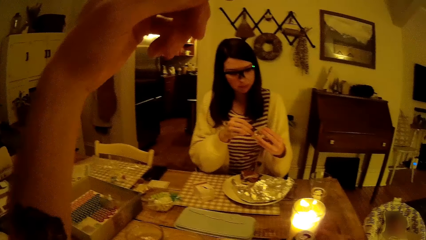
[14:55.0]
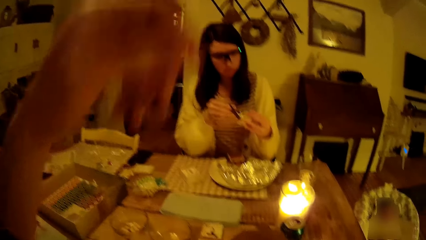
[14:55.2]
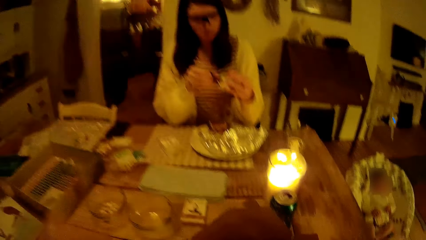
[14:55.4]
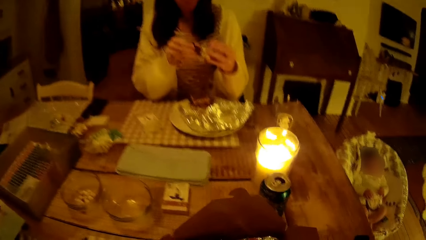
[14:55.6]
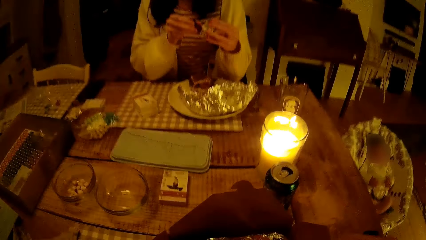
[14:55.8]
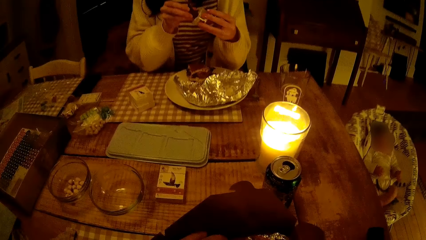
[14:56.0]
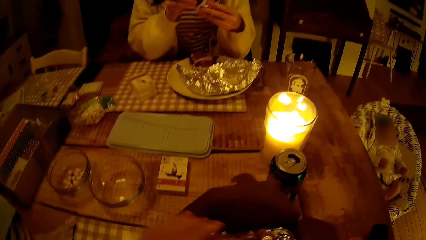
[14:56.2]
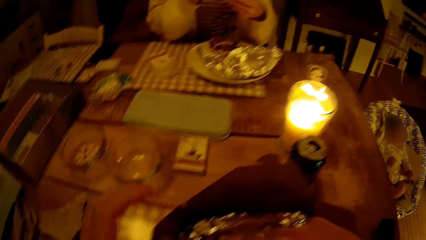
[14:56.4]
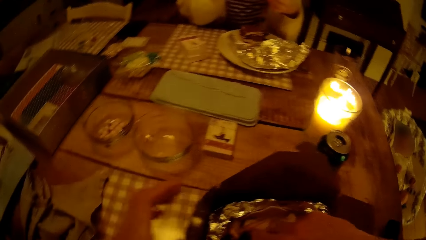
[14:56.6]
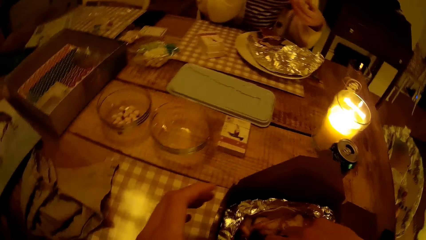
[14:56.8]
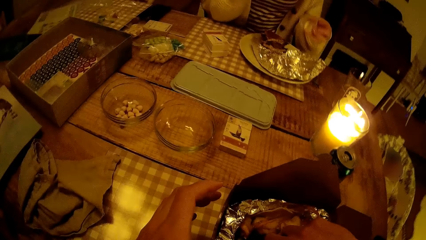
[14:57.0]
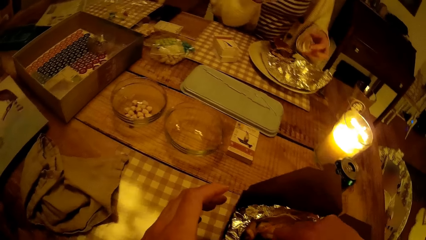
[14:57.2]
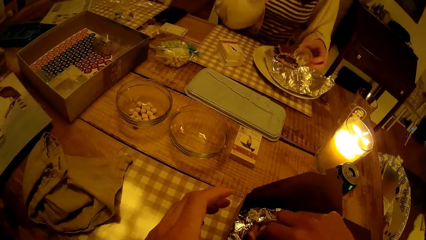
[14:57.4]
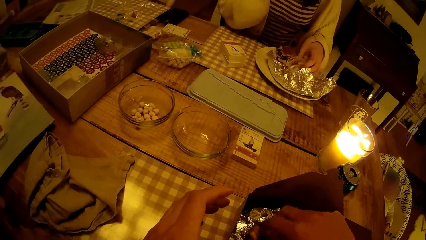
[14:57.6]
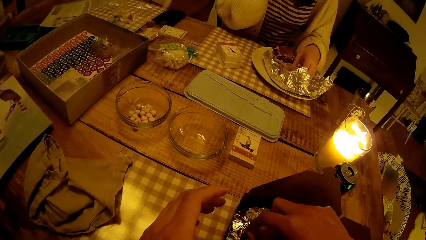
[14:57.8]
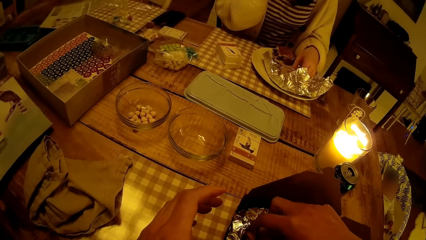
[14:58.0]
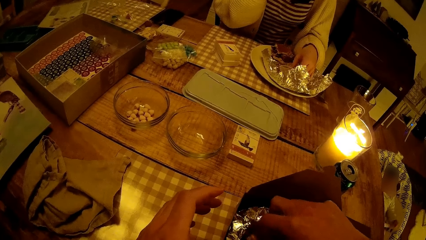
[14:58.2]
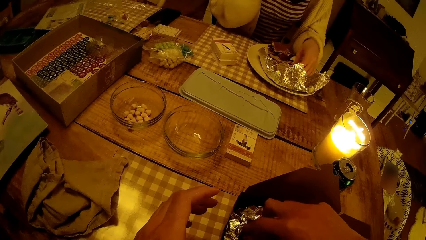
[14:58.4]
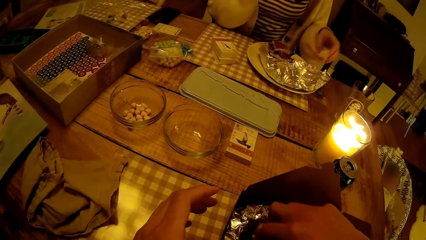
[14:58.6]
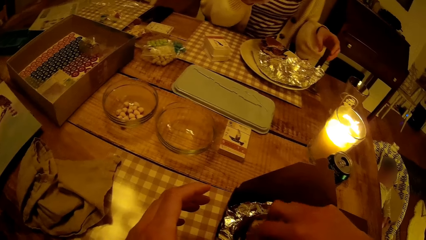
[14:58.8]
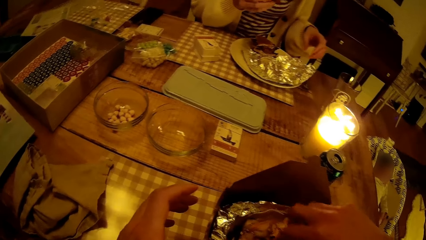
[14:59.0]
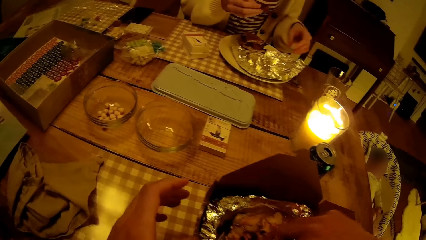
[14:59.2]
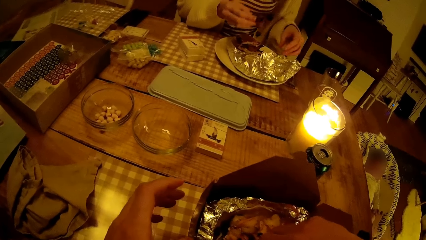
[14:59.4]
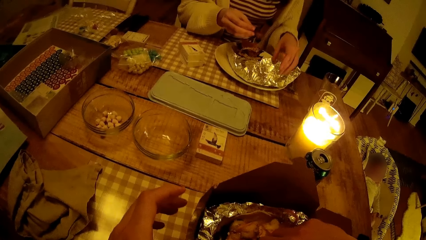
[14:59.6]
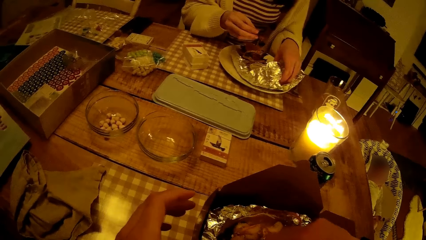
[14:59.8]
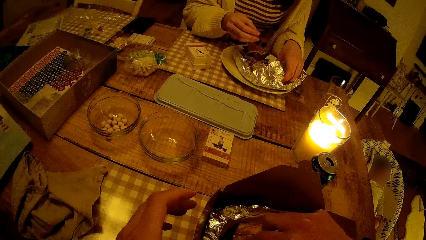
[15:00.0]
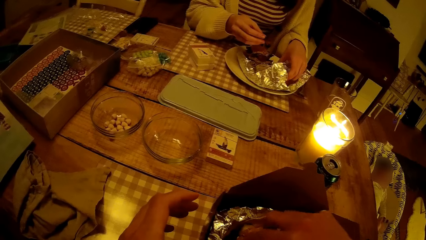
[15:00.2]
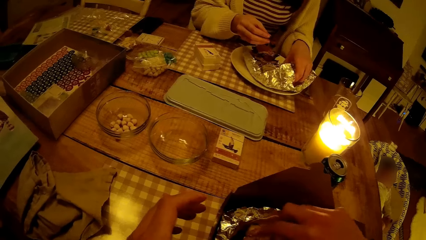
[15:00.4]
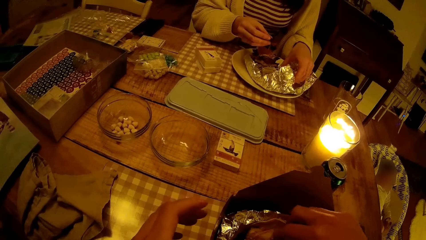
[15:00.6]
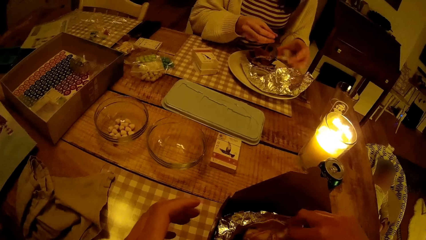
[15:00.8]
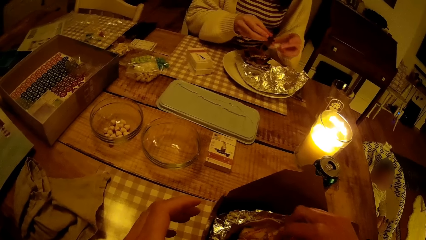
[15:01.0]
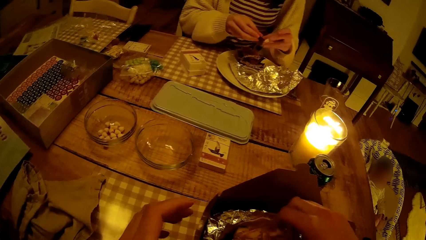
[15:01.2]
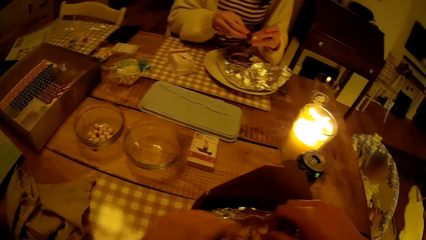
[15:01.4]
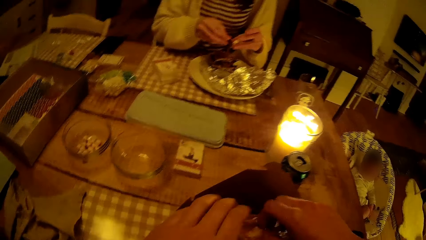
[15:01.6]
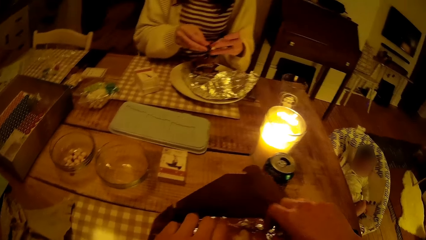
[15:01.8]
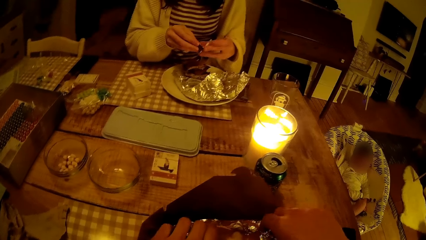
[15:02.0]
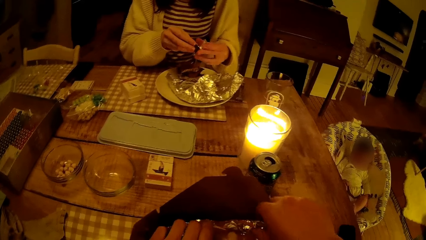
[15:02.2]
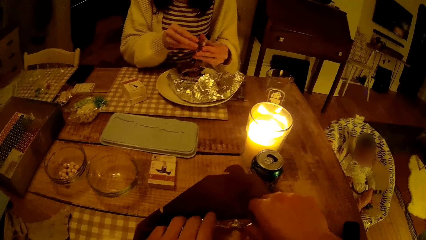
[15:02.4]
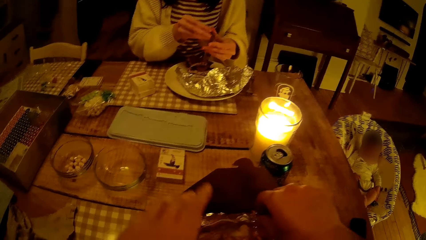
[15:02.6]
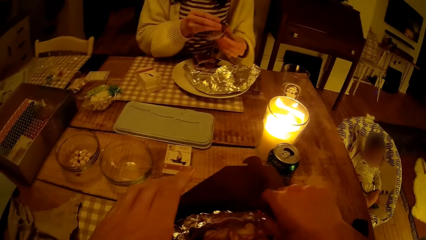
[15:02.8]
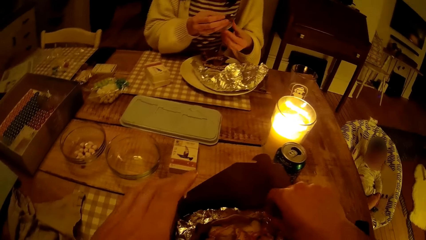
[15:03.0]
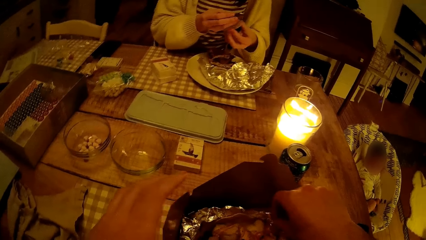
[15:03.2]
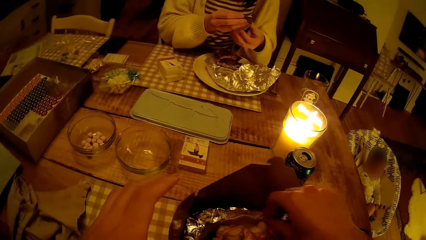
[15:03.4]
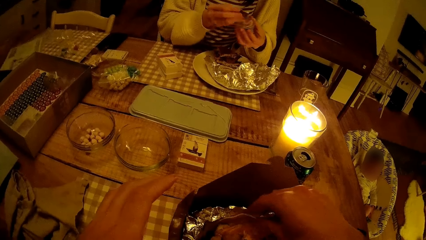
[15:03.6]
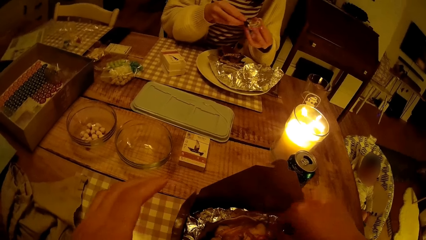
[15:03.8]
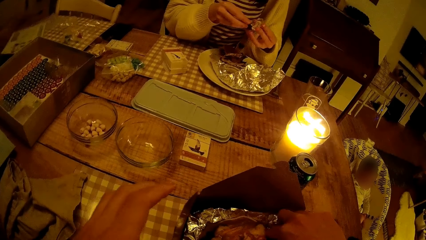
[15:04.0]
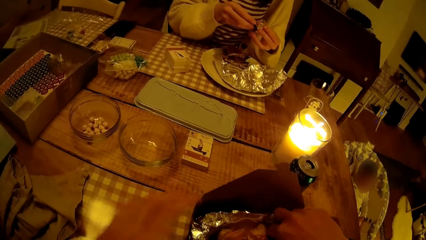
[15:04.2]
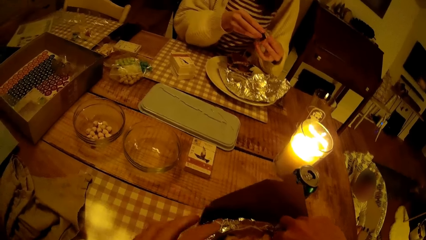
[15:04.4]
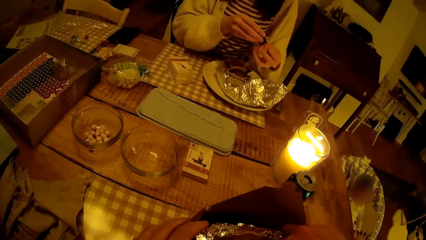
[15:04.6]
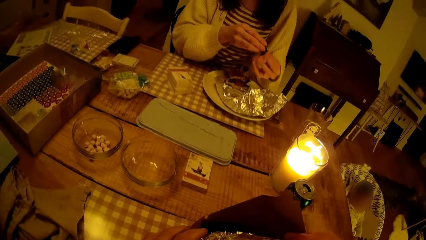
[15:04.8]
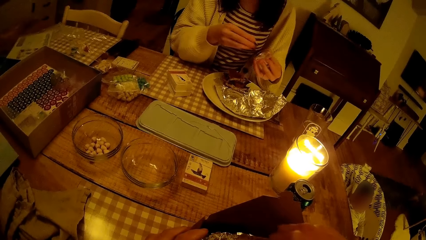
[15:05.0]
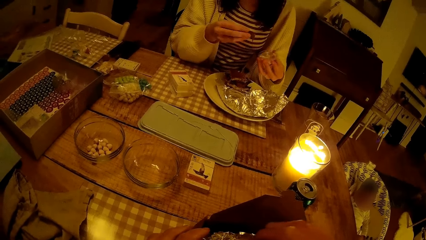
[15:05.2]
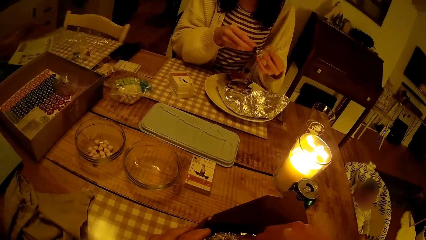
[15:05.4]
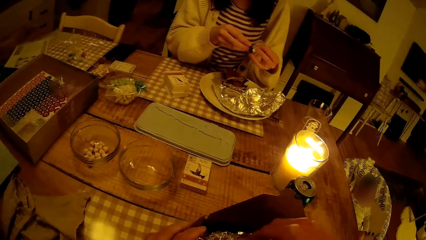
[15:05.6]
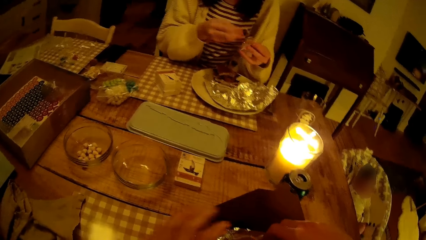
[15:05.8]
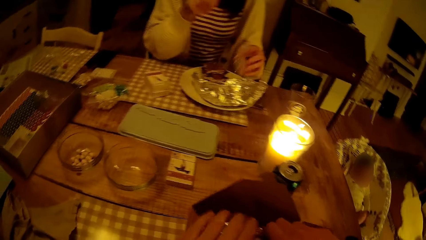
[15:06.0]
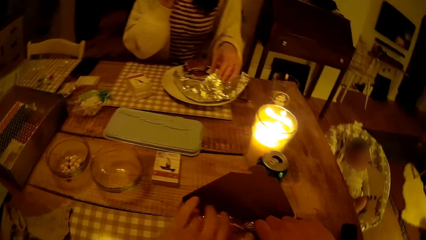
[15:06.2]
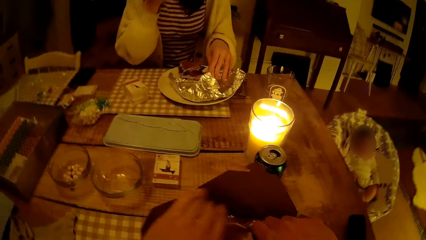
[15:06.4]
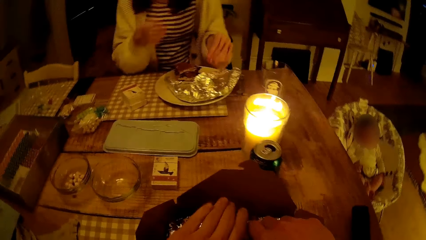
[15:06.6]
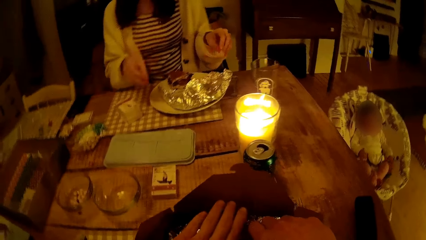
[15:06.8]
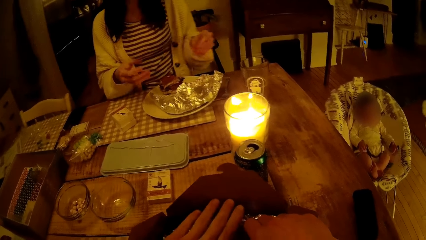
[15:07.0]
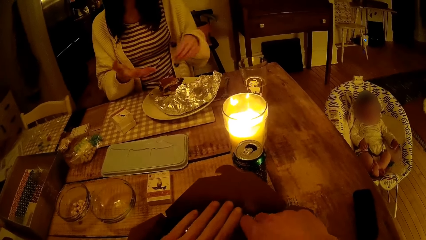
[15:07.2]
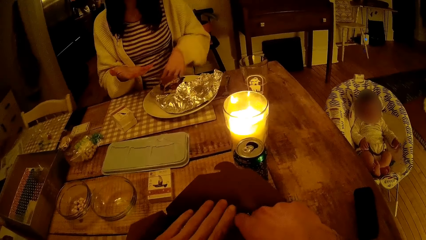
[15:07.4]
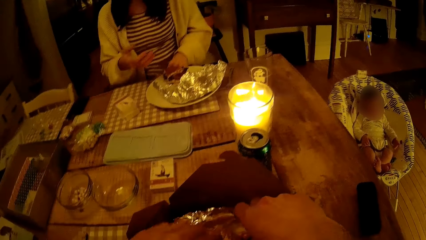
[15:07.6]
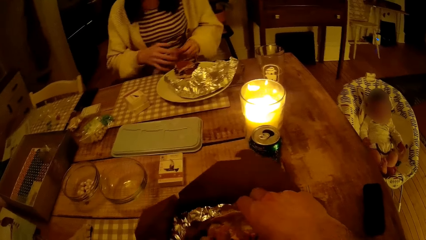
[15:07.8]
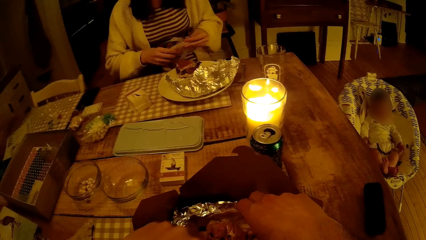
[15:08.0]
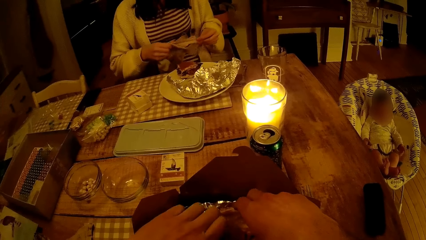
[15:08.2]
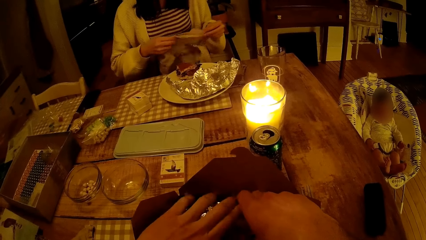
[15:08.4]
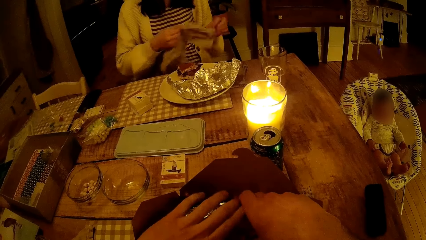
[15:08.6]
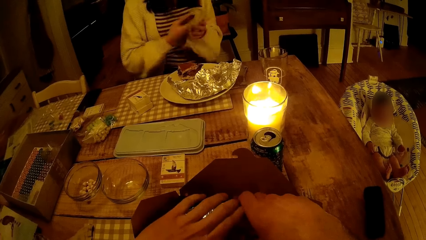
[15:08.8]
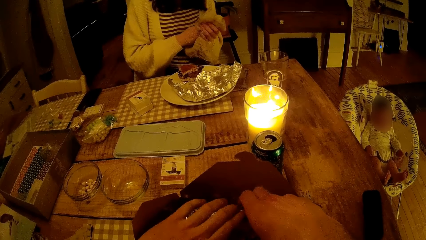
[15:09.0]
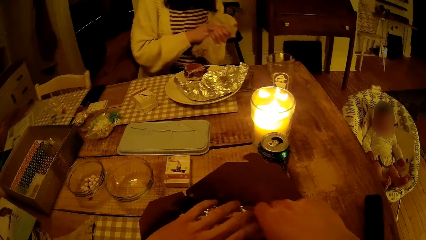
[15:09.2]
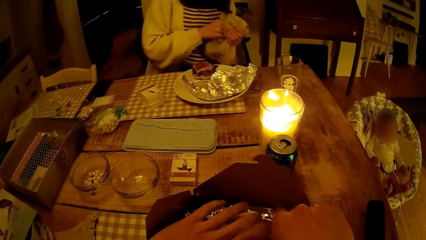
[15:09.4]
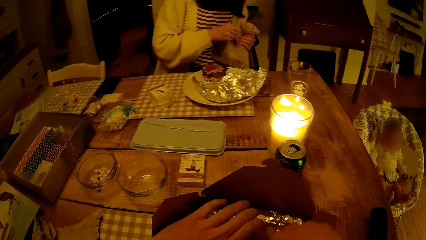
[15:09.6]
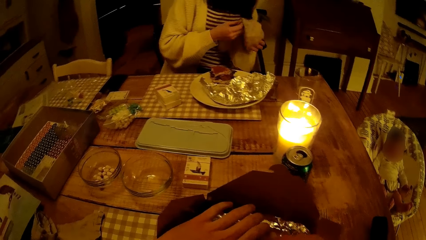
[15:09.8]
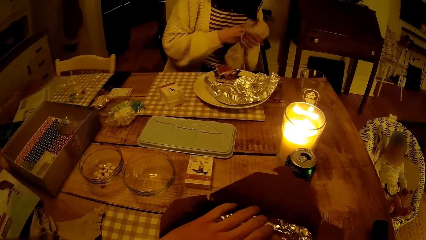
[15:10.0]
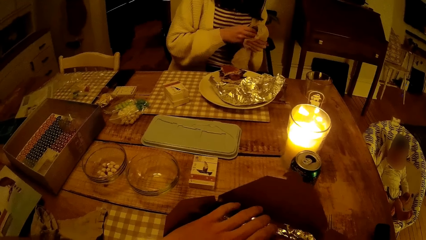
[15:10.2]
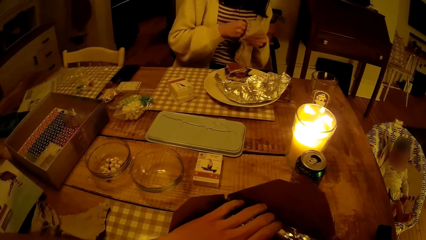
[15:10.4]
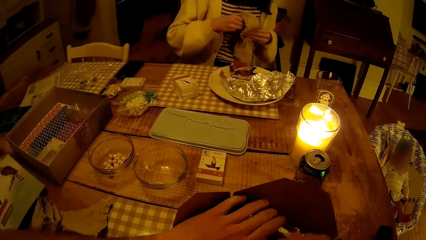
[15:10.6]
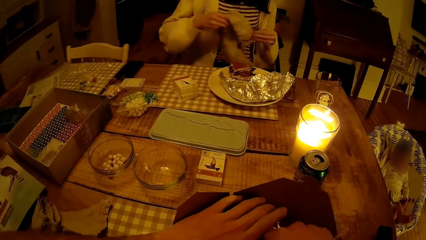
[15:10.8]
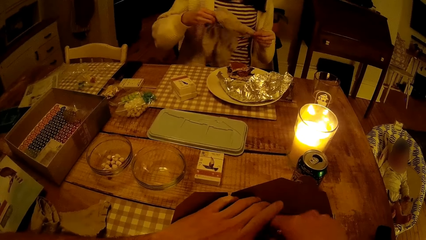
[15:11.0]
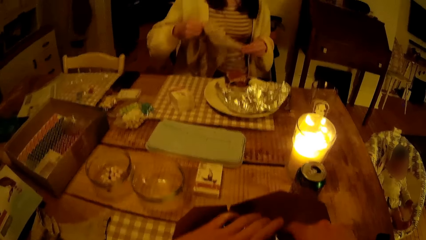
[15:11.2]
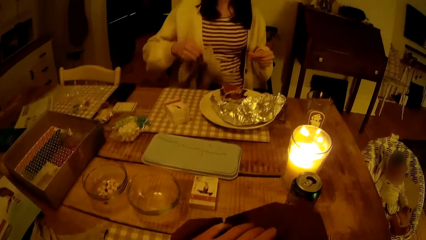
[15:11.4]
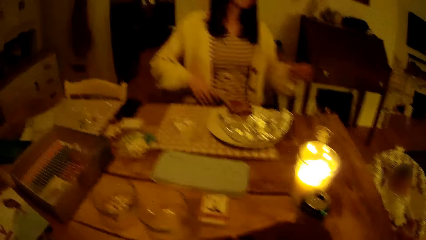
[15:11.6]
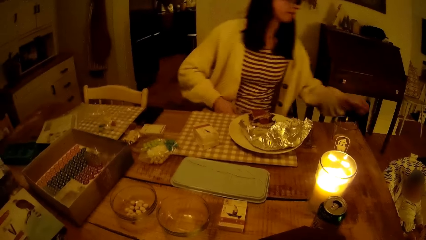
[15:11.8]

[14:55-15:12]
The camera wearer lowers his hand on the table. He removes his right hand from a foil in a pack on the table, touches some French fries on the foil in the pack on the table with his right hand, and moves his hand in a box. A woman drops the mayonnaise cup on the foil on the table with her left hand. The woman picks up a lid from the foil with her left hand and takes mayonnaise or cream from the lid with the French fries in her right hand. The woman interacts with the camera wearer. The camera wearer adjusts the foil on the table with his hands. The woman eats the cream. The woman picks up a napkin from her legs with her left hand and cleans her hands with the napkin. The camera wearer holds the foil with both hands.
